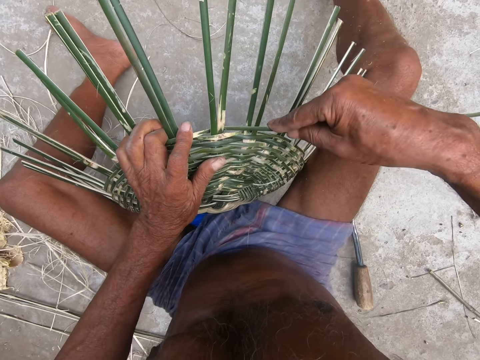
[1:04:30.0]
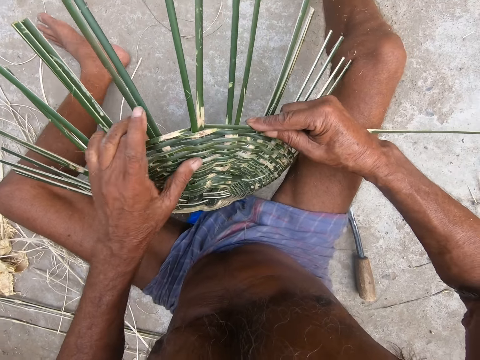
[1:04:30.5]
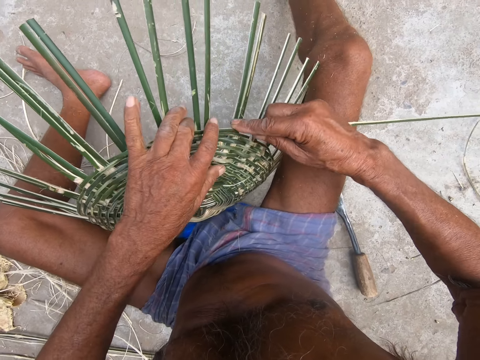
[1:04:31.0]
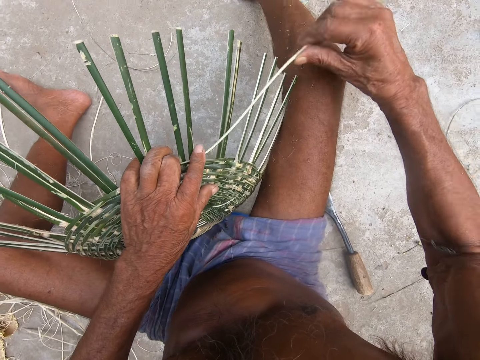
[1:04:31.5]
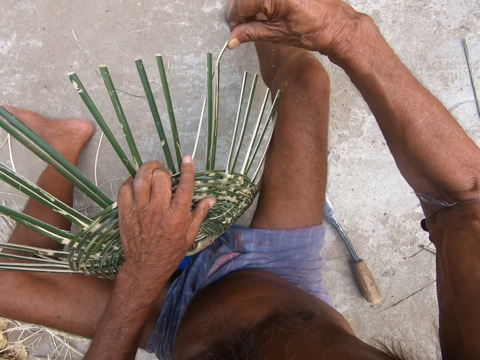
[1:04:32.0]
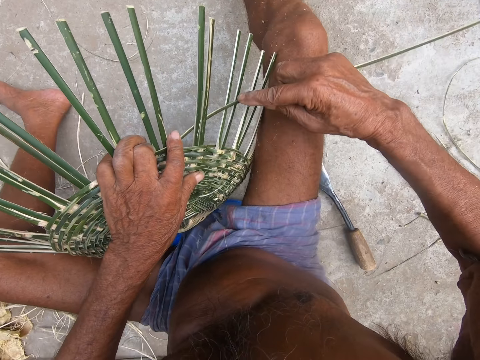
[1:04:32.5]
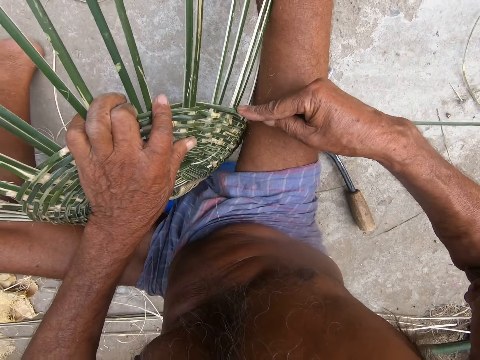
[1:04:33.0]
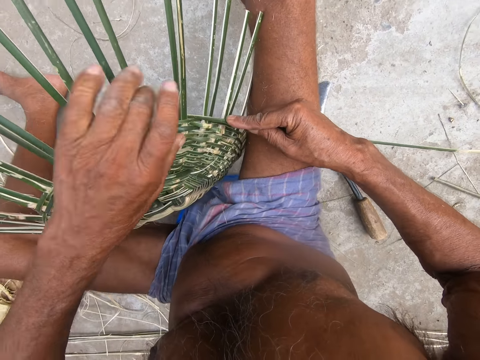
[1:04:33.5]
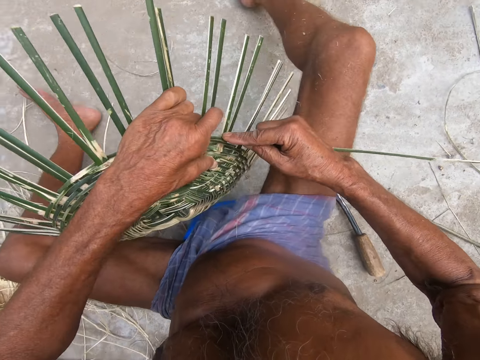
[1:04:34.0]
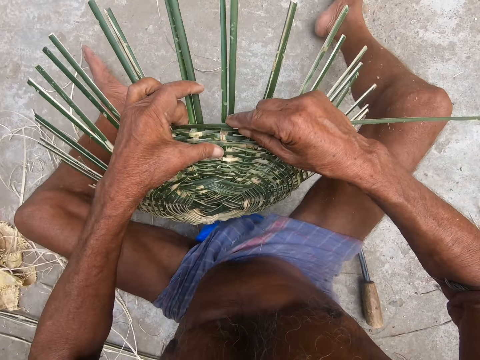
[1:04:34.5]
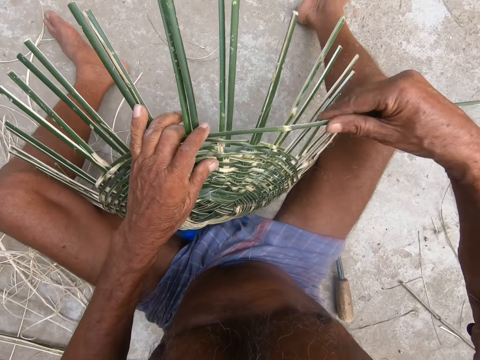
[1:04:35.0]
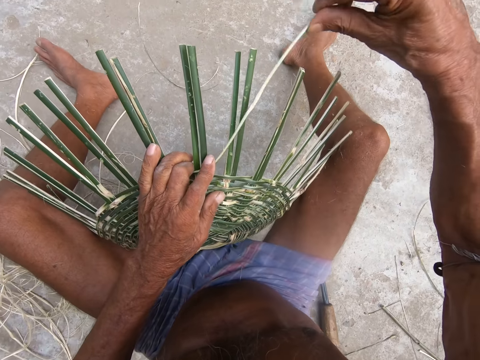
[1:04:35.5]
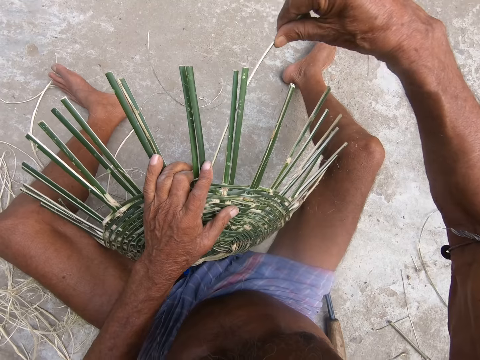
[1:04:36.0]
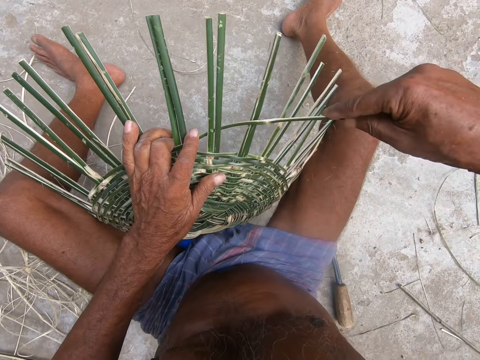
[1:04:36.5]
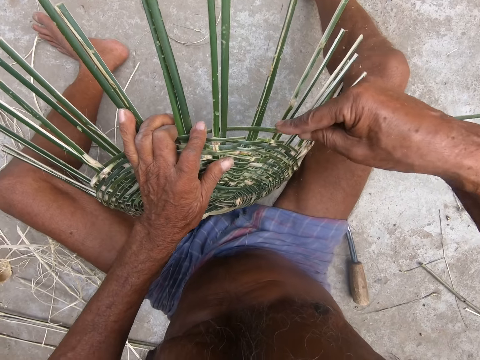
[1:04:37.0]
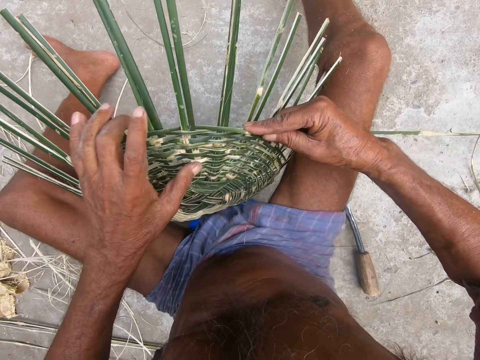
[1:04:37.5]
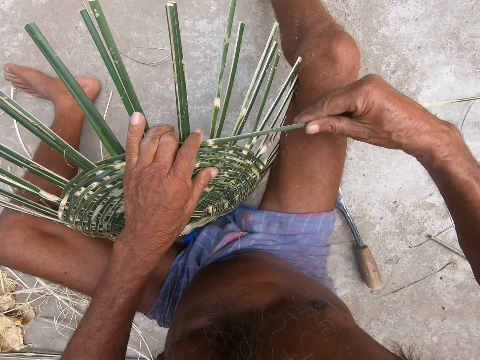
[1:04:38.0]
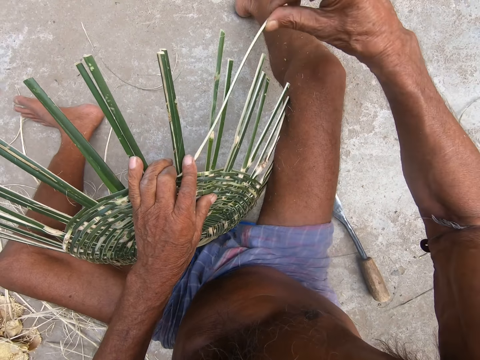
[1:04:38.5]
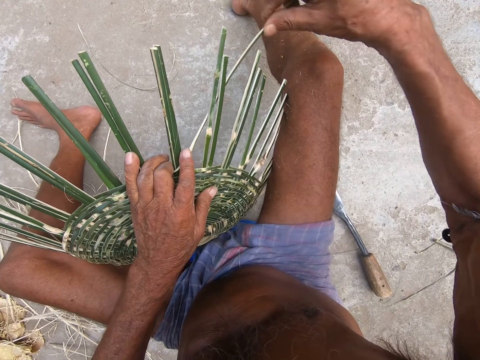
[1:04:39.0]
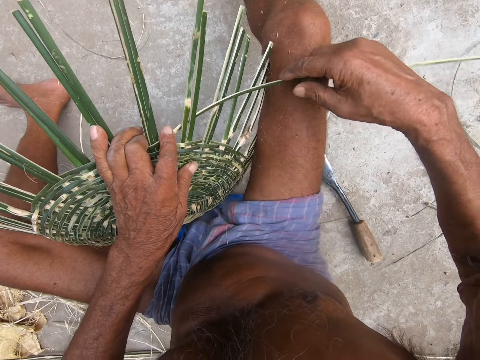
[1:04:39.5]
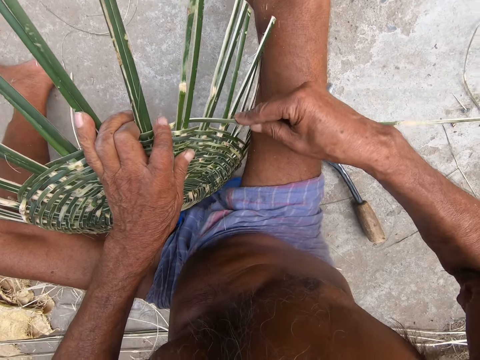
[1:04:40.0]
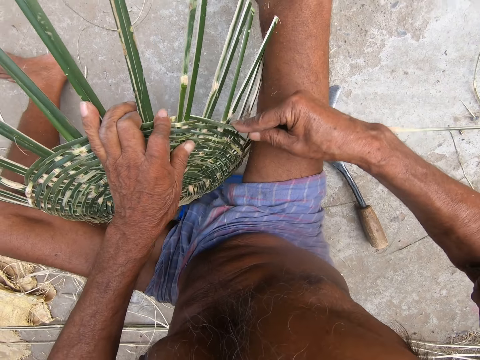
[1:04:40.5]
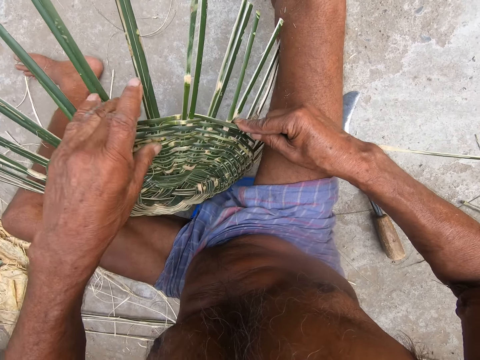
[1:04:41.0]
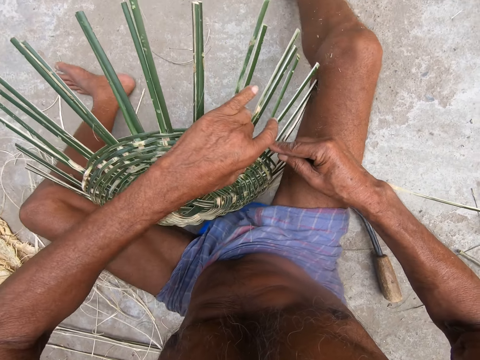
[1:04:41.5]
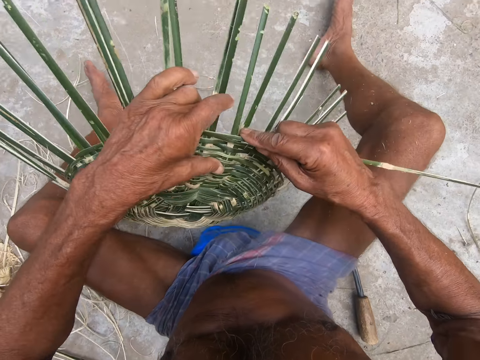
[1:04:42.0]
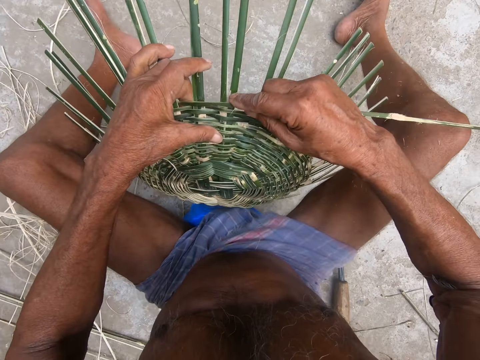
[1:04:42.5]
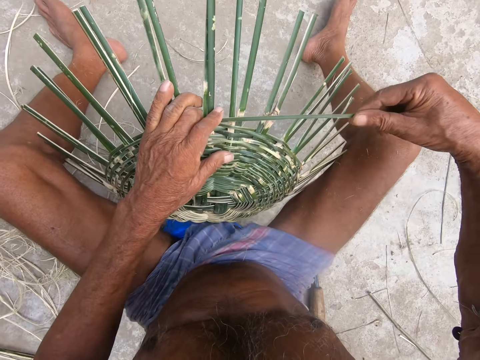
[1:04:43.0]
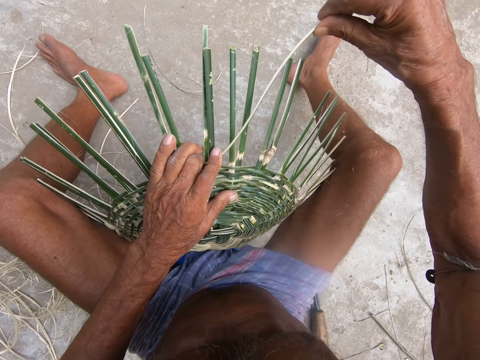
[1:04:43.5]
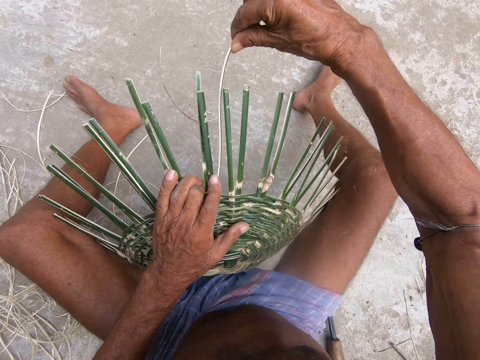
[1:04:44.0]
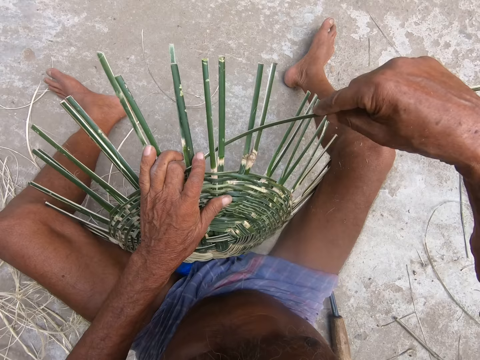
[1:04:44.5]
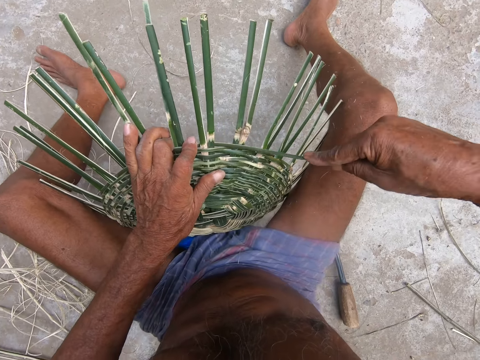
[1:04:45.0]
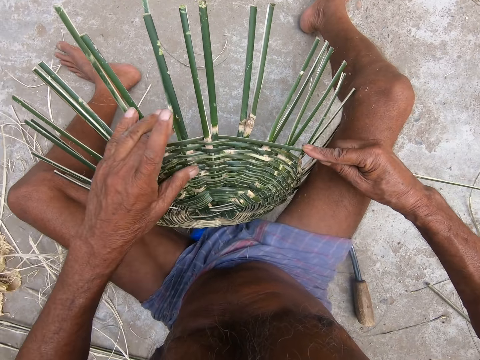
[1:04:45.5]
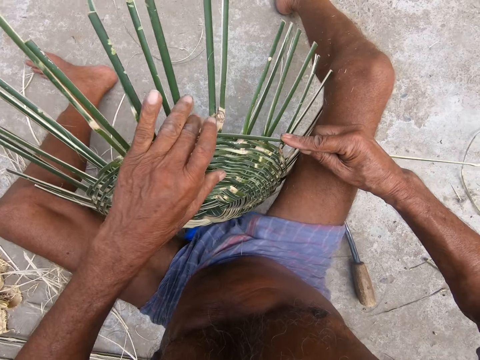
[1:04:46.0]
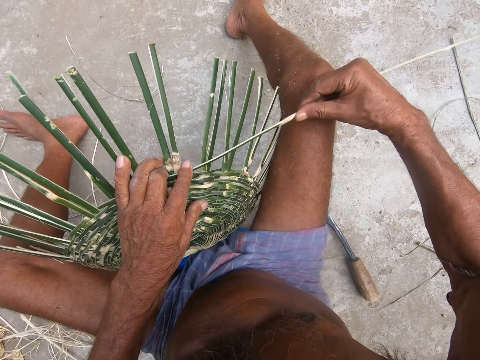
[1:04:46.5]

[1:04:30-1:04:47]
The camera wearer fixes a sisal. They tighten the sisal. They rotate the basket. They fix the sisal. They tighten the sisal. They rotate the basket. They fix the sisal.

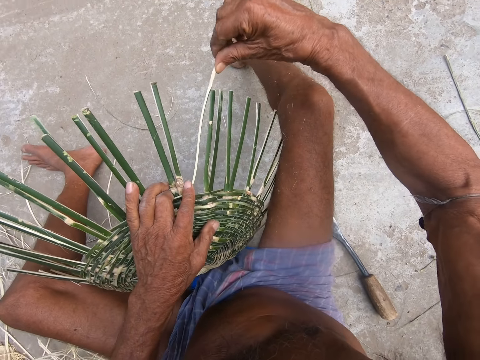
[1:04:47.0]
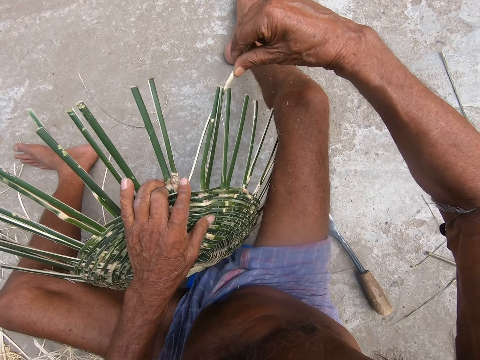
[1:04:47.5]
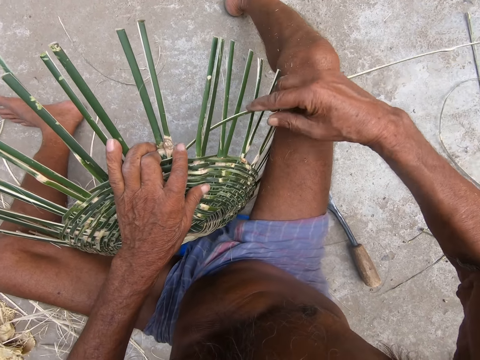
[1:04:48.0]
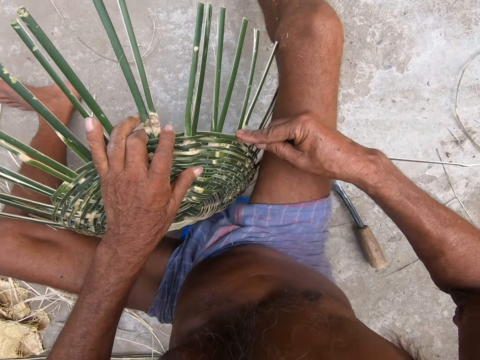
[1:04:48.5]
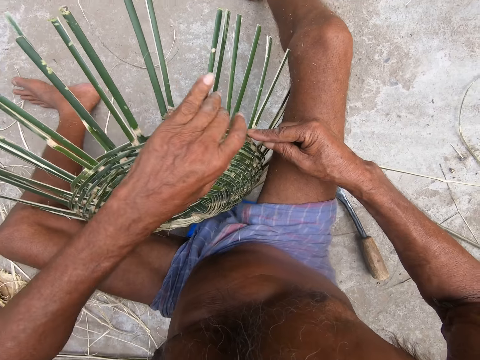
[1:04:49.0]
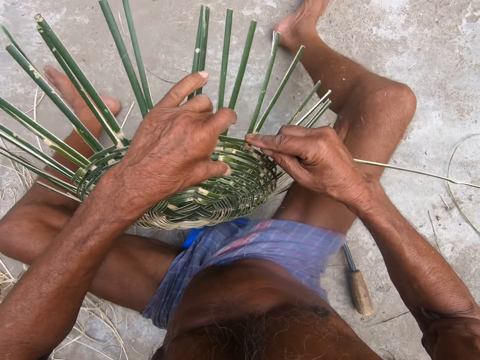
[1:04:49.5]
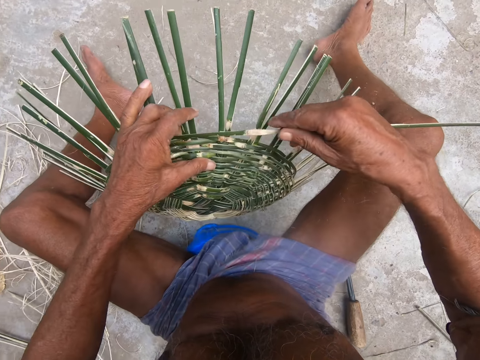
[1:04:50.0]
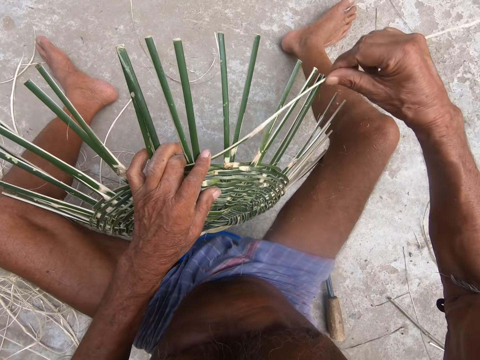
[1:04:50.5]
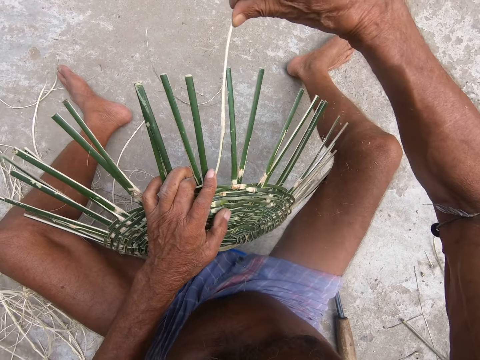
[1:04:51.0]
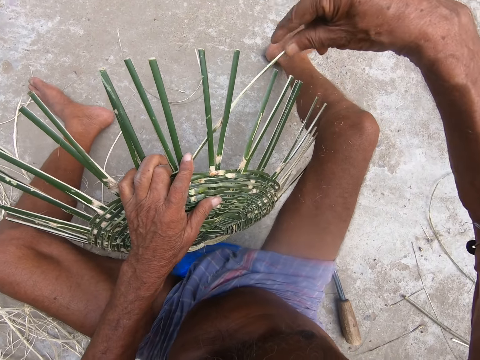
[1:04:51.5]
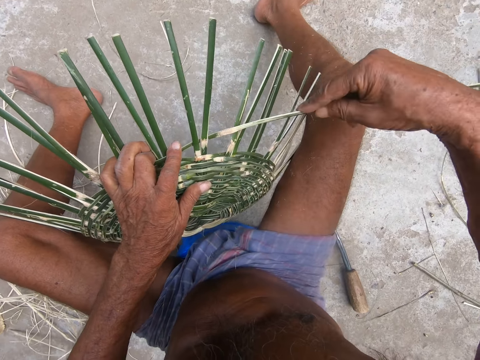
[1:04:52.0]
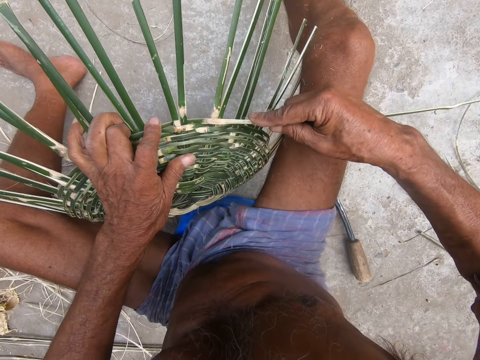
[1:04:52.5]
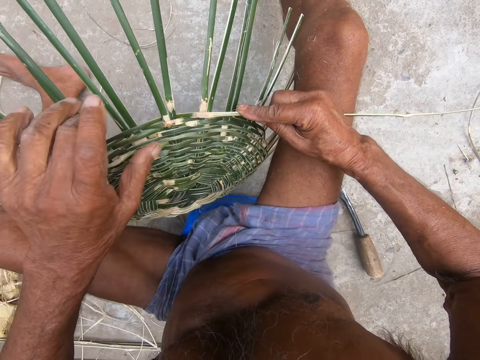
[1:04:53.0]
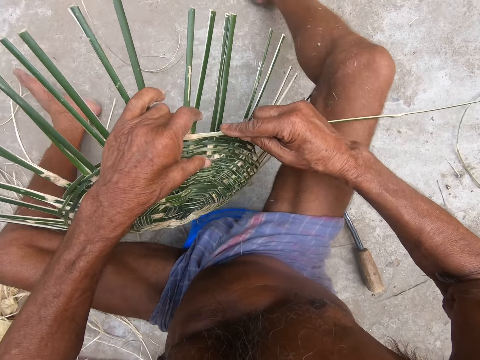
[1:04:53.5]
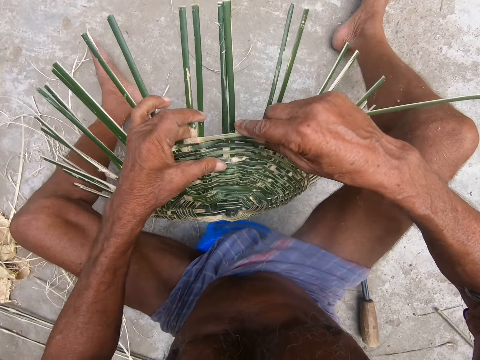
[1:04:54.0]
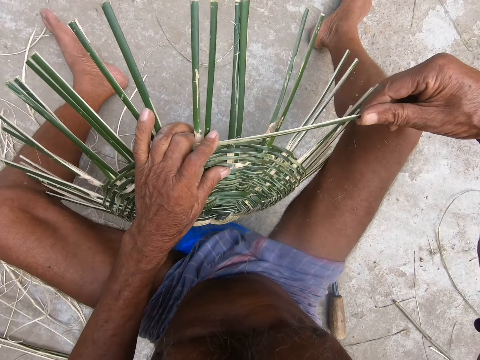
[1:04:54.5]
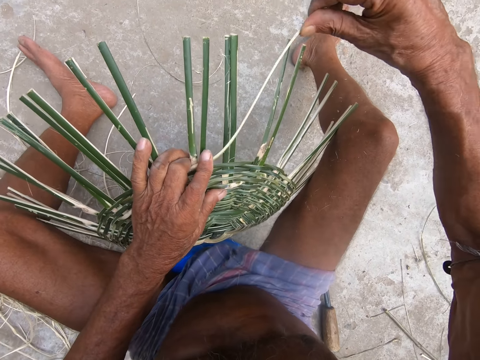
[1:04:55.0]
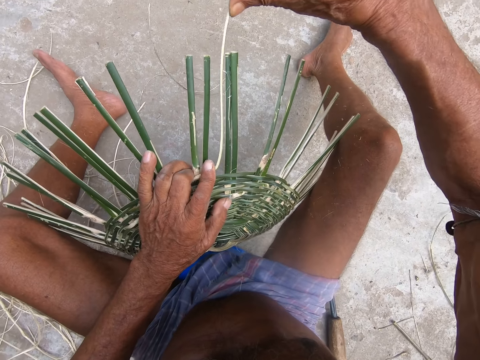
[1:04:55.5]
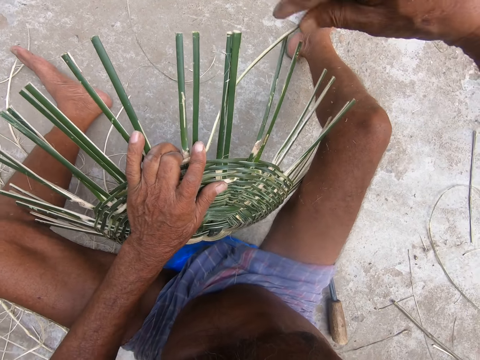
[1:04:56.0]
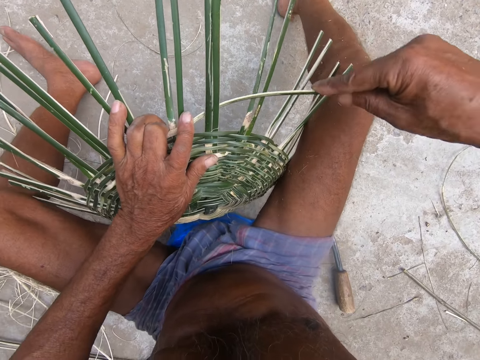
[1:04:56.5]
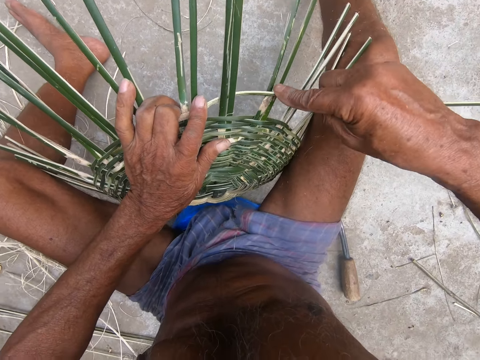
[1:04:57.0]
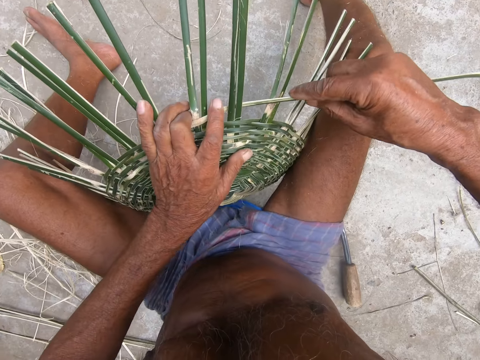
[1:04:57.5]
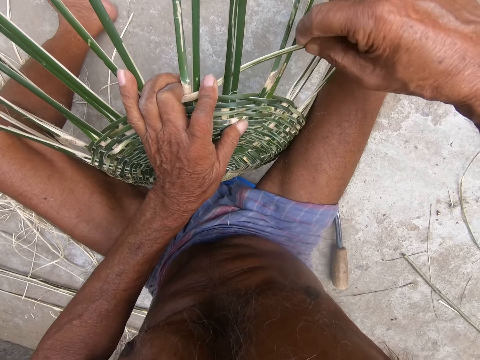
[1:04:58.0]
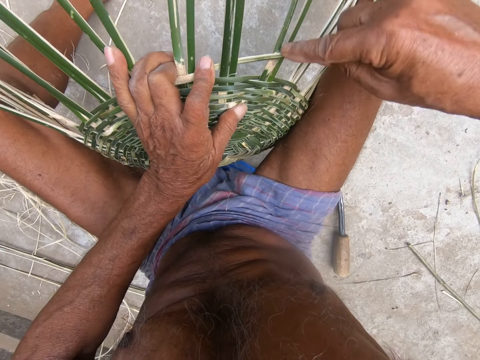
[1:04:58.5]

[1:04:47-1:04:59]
The camera wearer tightens a sisal. They rotate the basket. They fix the sisal. They rotate the basket.
